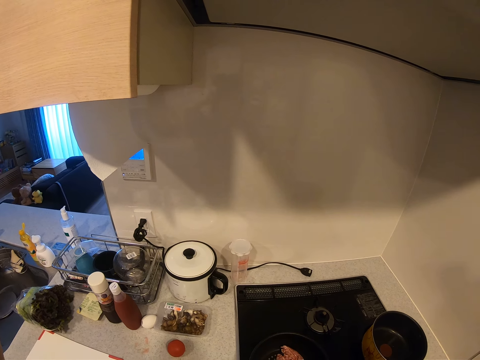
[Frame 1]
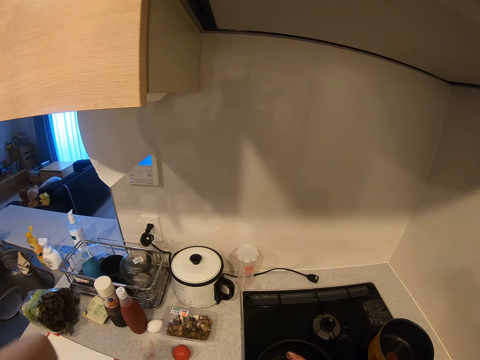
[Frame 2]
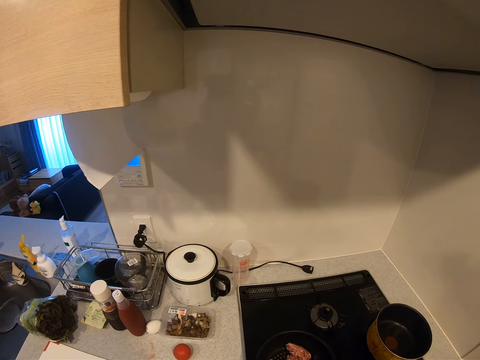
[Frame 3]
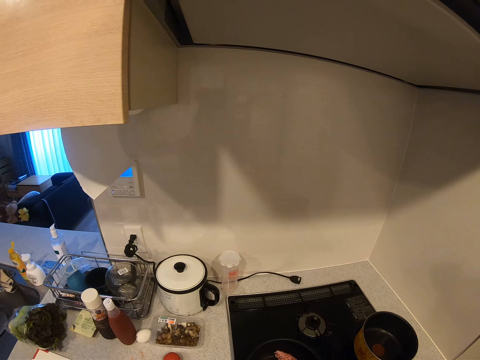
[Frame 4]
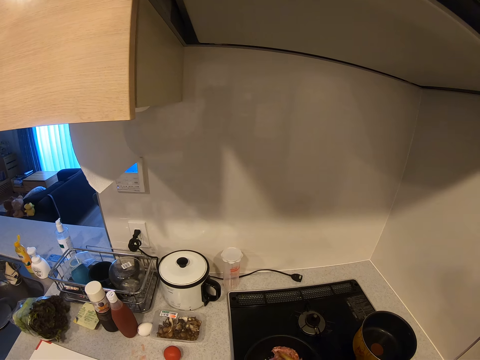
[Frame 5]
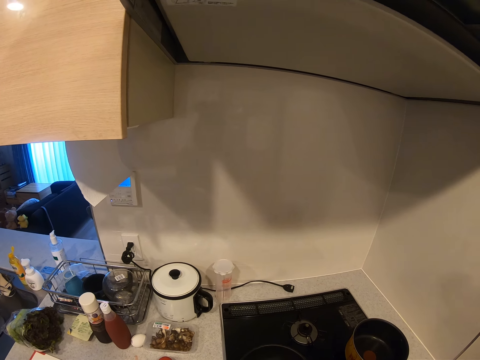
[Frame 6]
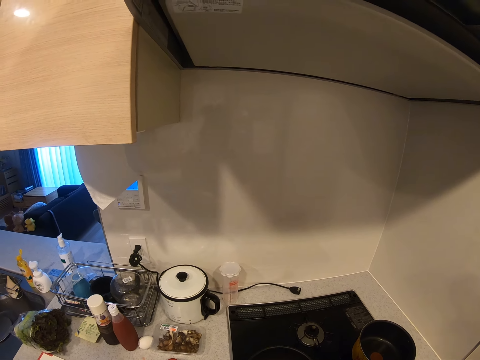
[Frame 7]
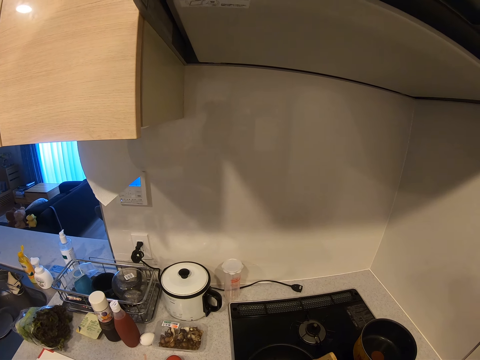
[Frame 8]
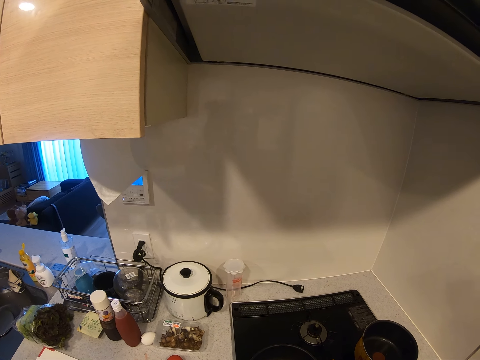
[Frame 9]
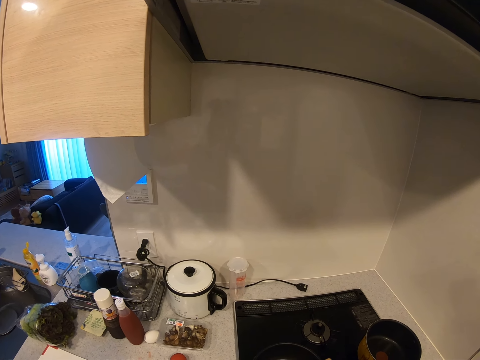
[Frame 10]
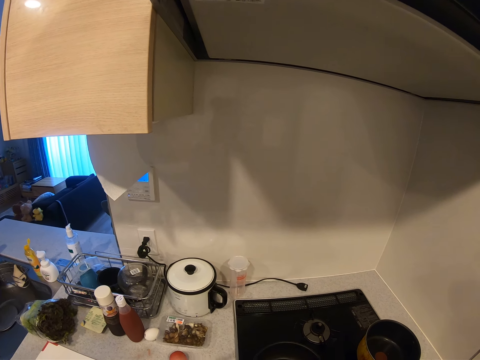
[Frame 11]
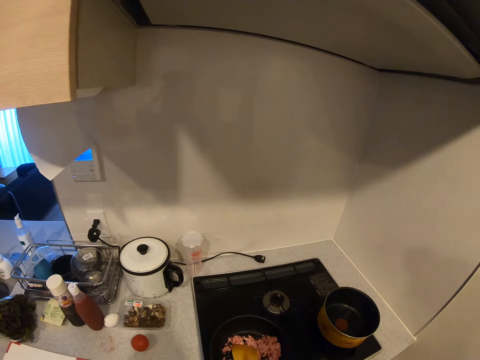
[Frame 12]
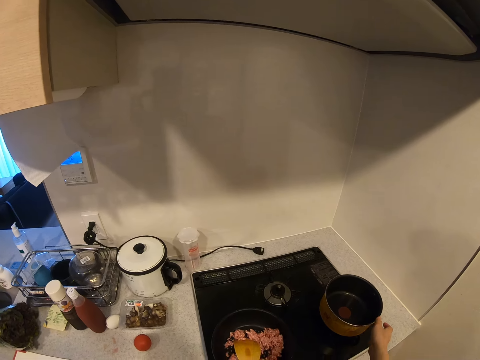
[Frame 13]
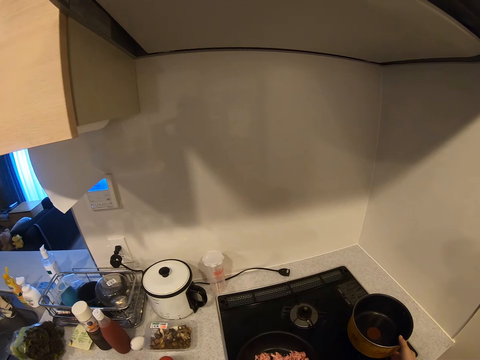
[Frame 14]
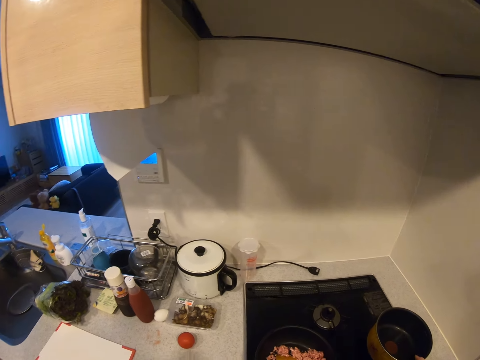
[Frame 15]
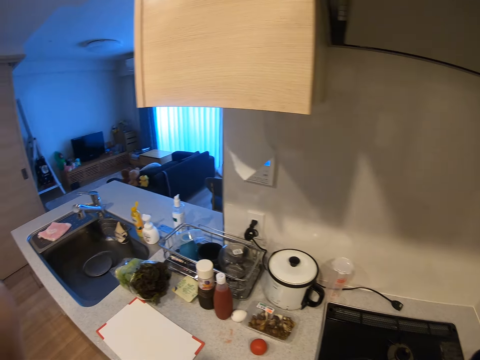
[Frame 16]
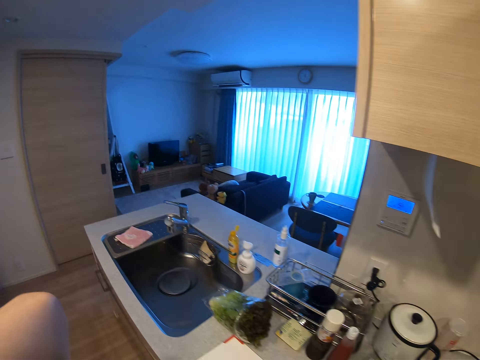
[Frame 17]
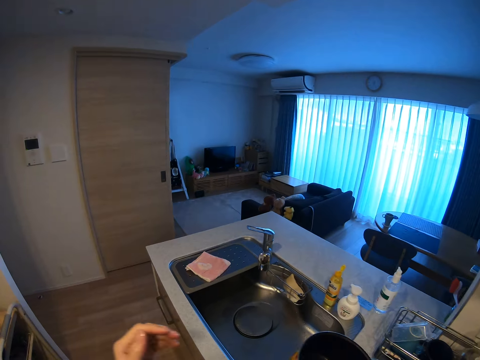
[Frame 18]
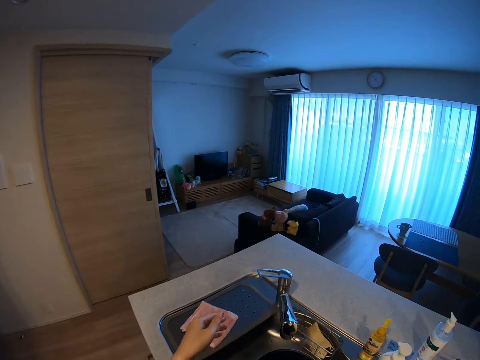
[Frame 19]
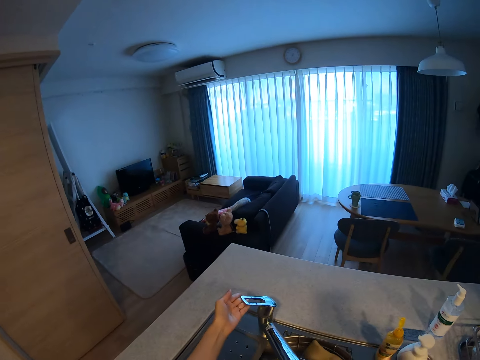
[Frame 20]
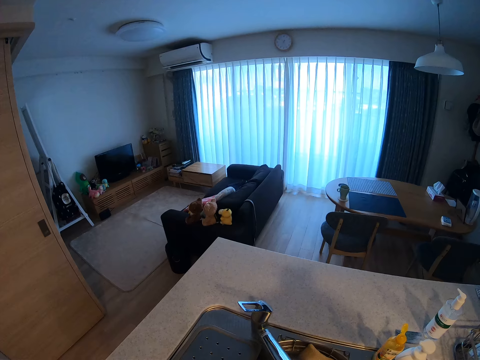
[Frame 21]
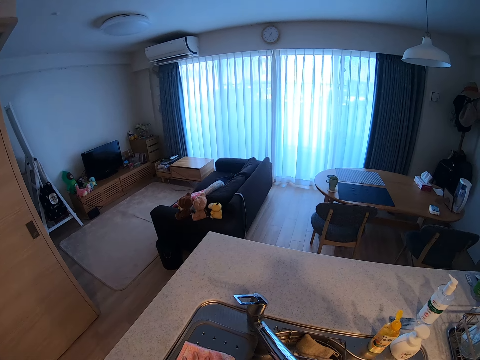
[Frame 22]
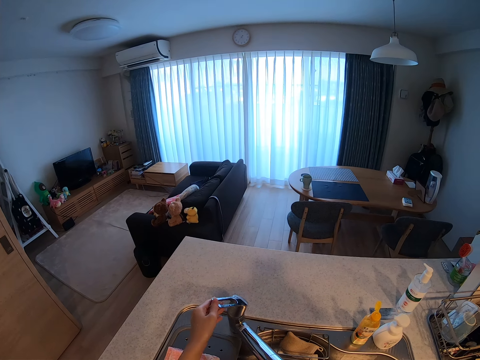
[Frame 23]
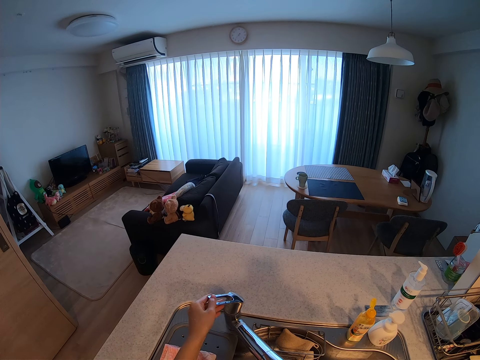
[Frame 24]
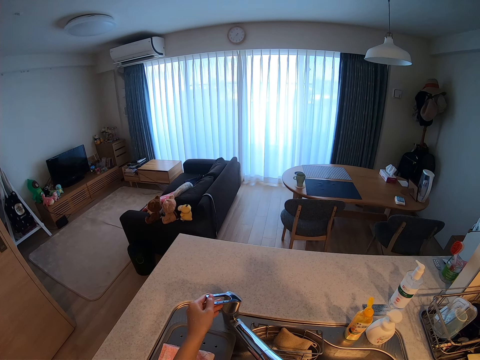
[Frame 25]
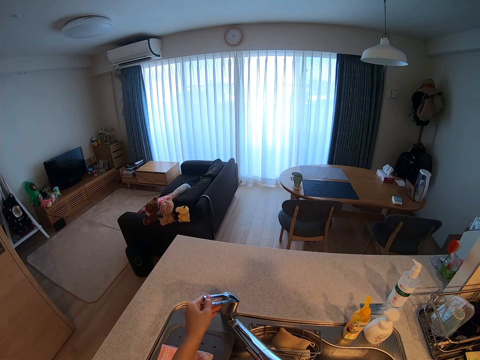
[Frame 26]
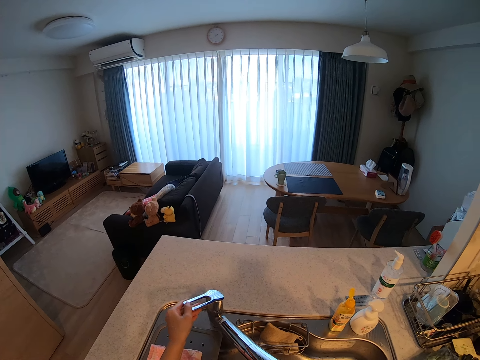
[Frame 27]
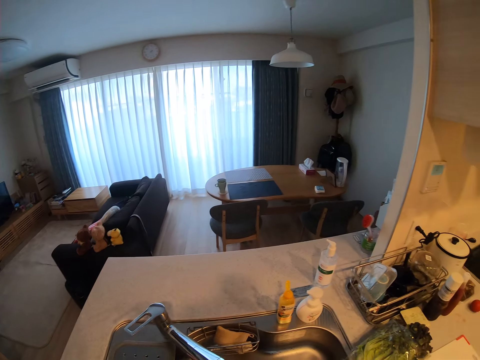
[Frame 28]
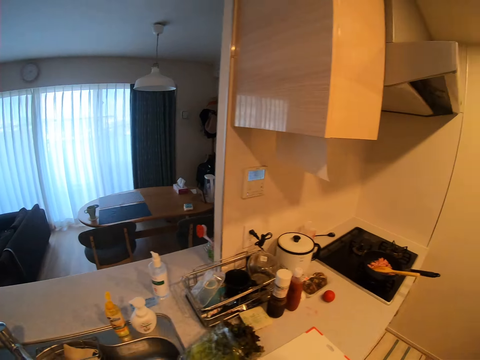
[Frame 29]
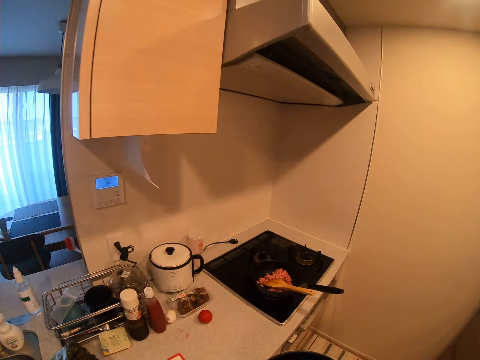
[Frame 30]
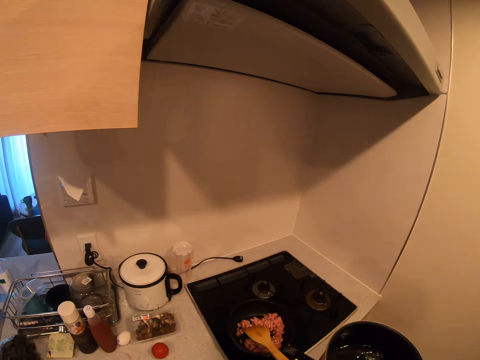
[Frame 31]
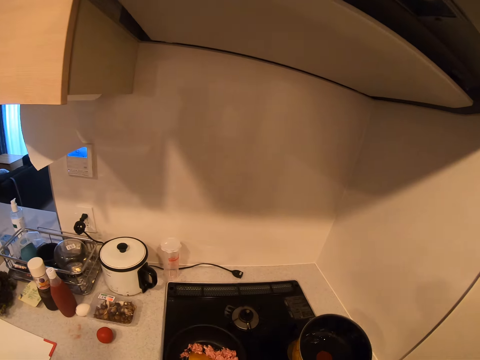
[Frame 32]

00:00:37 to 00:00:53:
The camera wearer picks up a pot from a cooker. She turns on the tap with her left hand. She touches the tap with her left hand. She turns off the tap with her left hand. She moves in the kitchen.

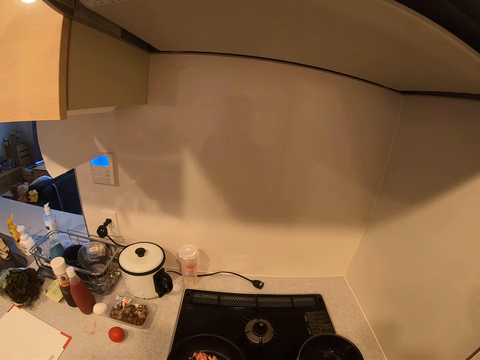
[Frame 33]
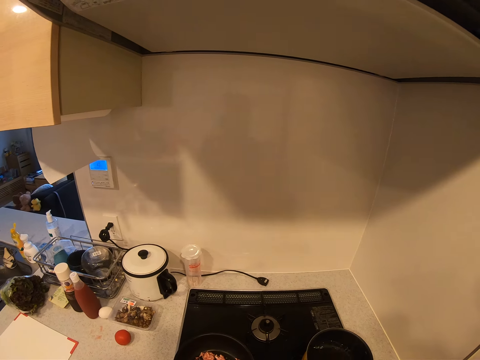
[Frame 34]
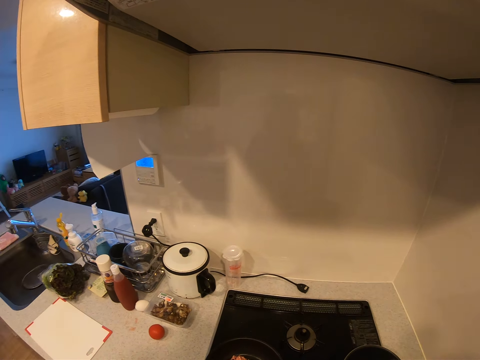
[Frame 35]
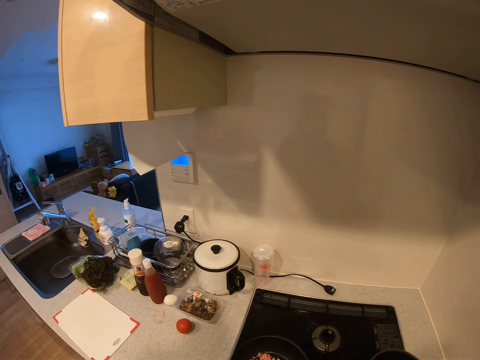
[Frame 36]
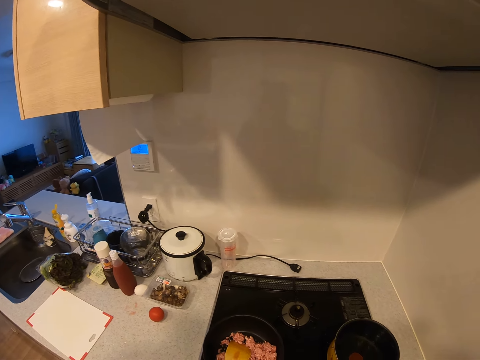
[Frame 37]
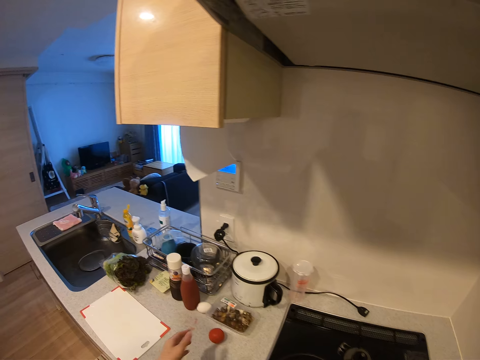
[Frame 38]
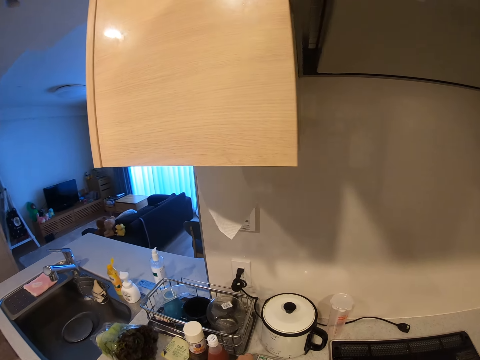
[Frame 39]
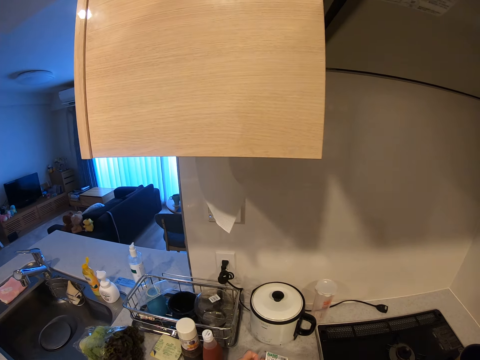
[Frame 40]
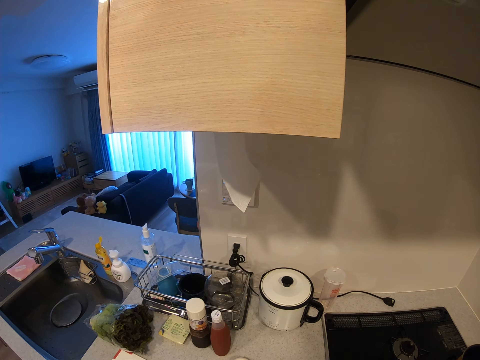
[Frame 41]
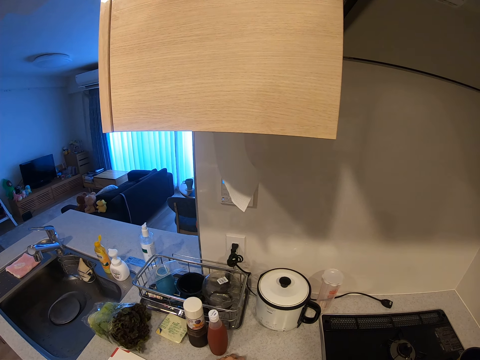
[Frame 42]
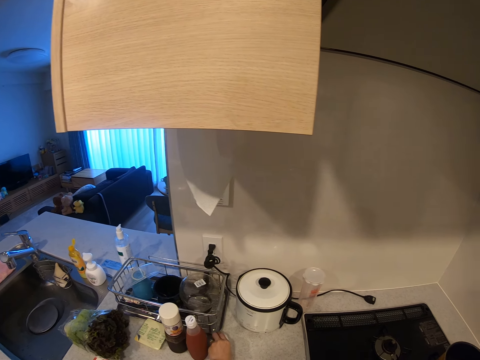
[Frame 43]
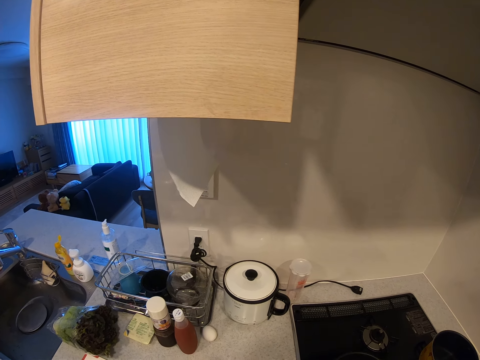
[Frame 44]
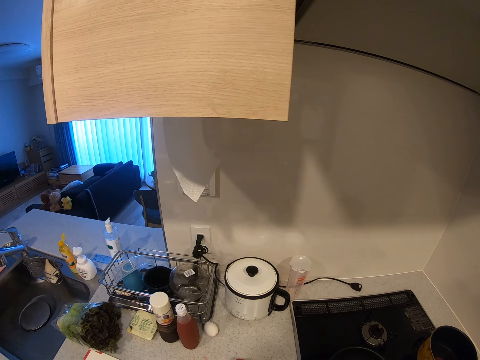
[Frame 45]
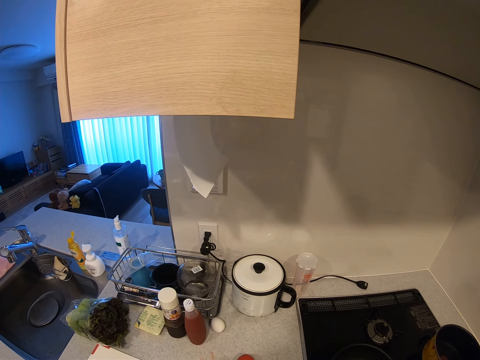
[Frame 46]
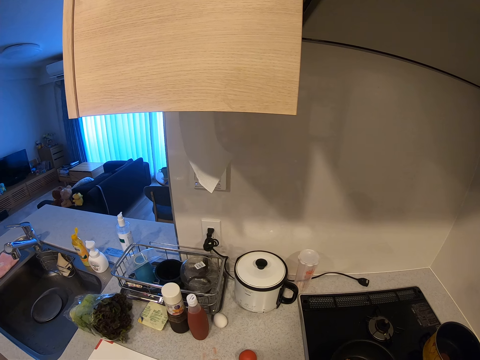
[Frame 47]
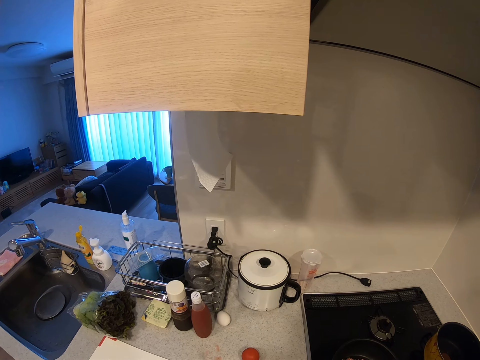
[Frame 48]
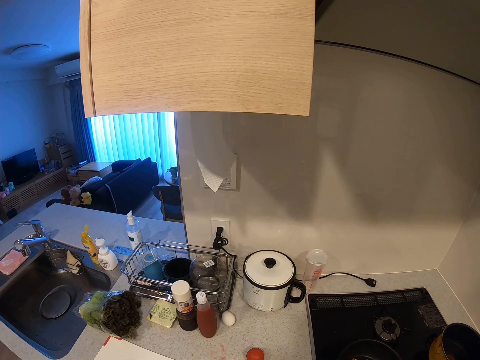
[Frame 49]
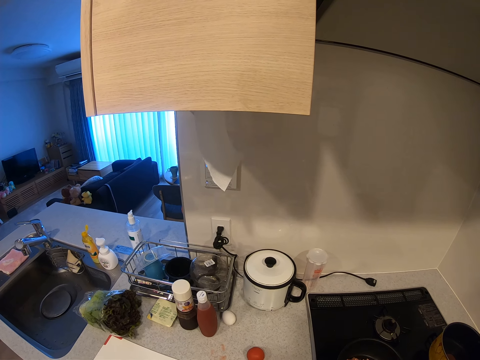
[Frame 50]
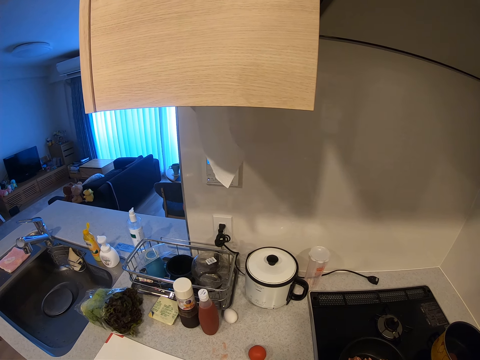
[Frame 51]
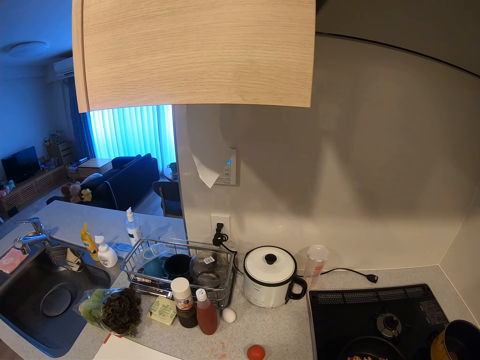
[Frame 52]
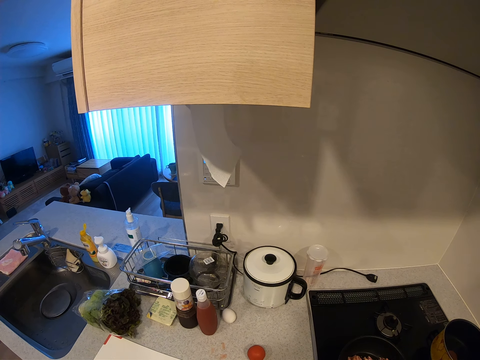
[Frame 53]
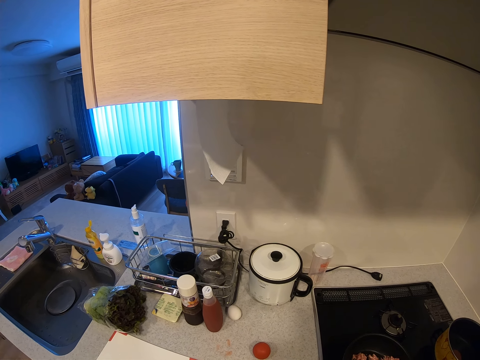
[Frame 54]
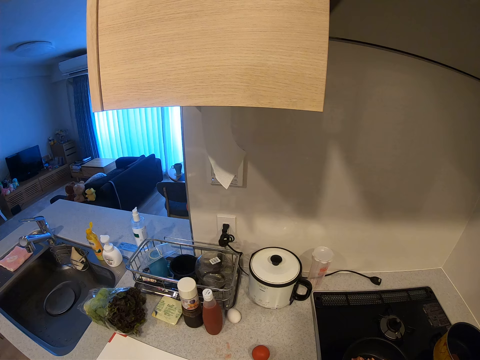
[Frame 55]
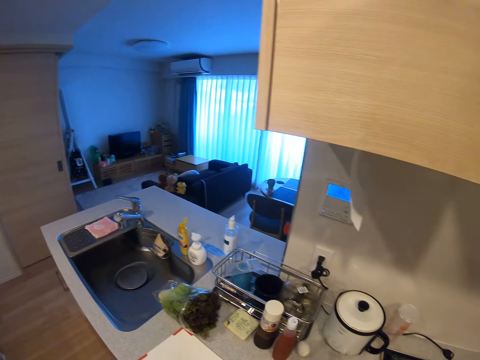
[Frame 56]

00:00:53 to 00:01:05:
The camera wearer drops the pot on the cooker. They pound something. They pick up a container from a kitchen worktop and move an egg on the kitchen worktop.
